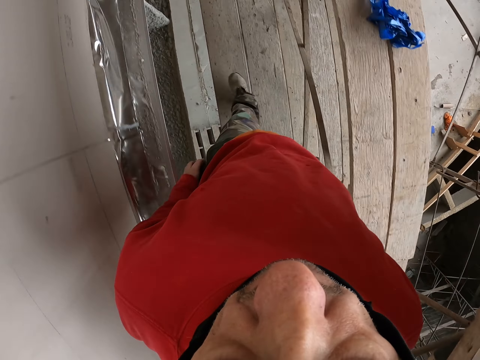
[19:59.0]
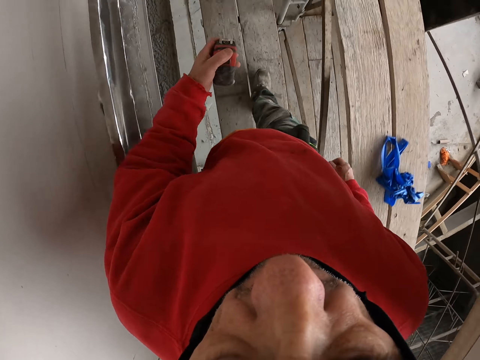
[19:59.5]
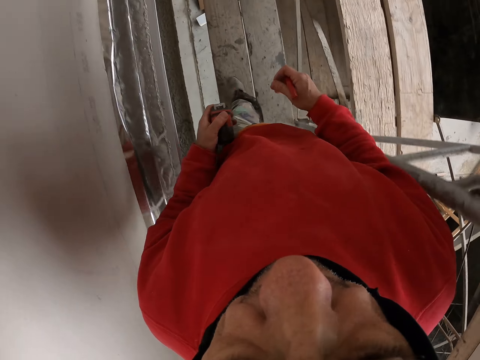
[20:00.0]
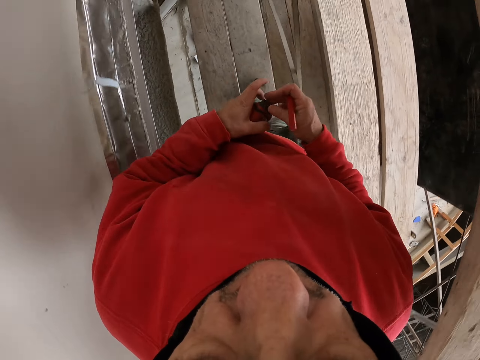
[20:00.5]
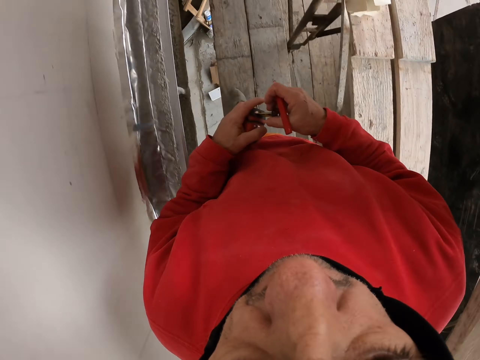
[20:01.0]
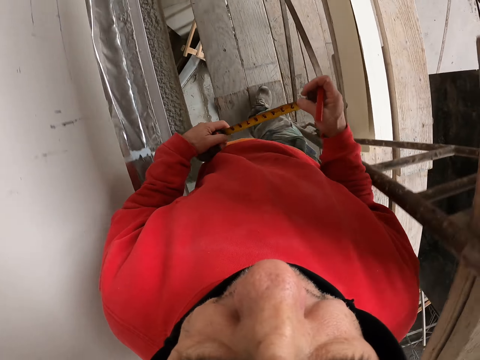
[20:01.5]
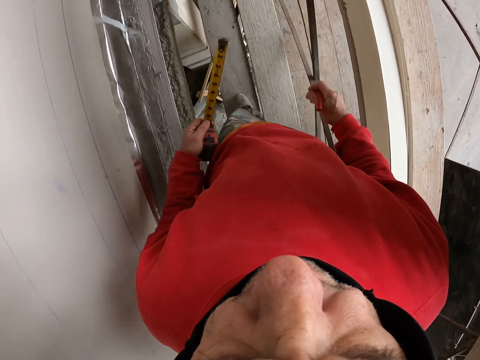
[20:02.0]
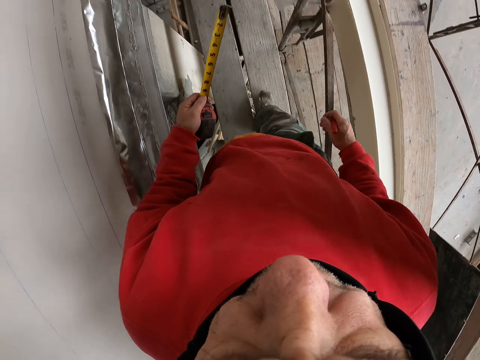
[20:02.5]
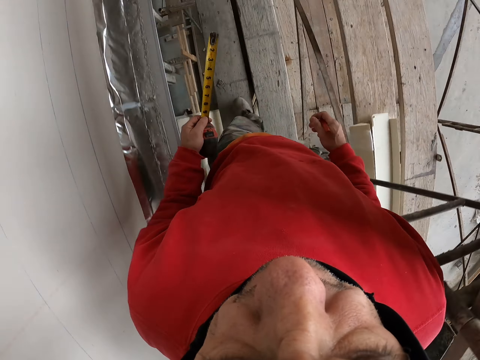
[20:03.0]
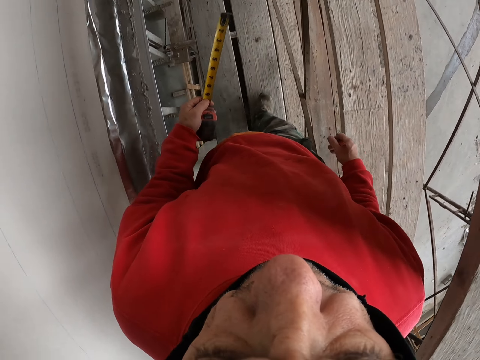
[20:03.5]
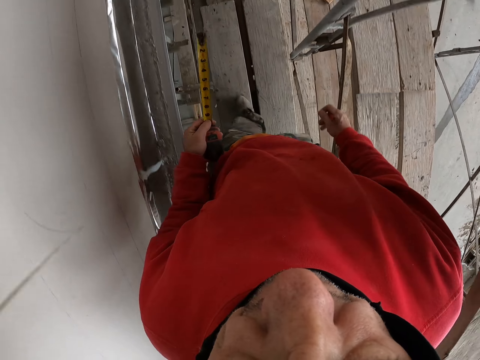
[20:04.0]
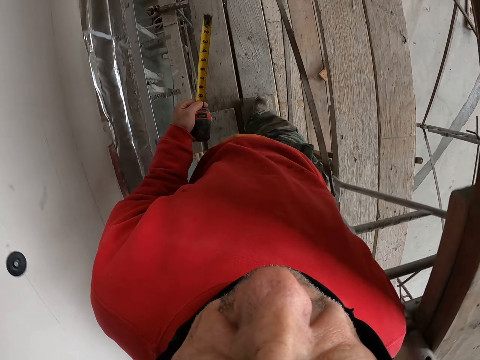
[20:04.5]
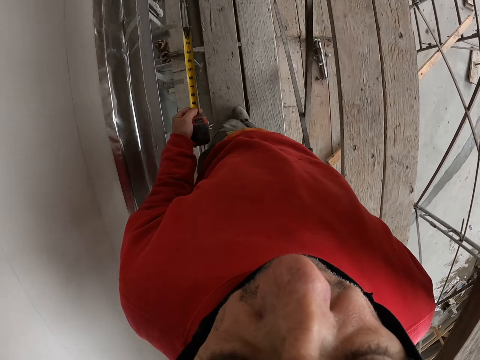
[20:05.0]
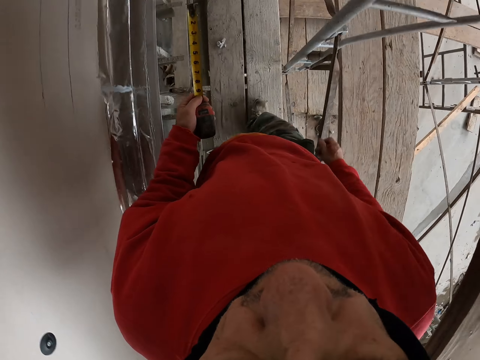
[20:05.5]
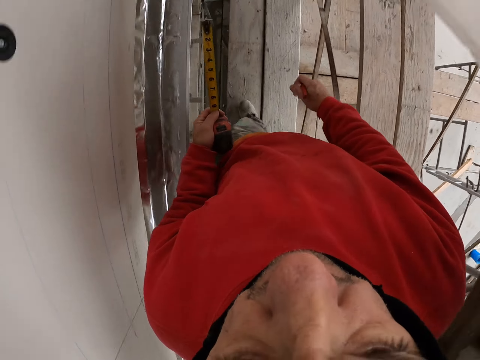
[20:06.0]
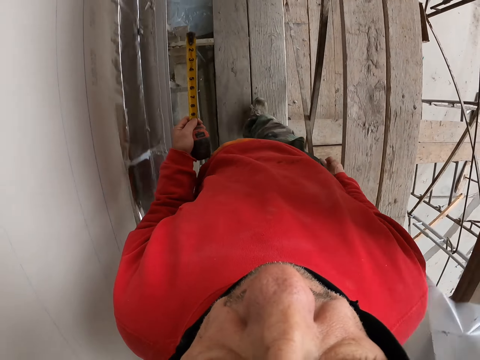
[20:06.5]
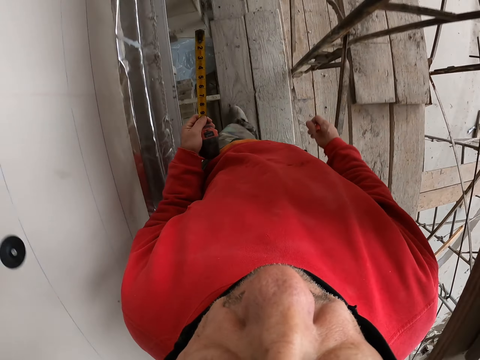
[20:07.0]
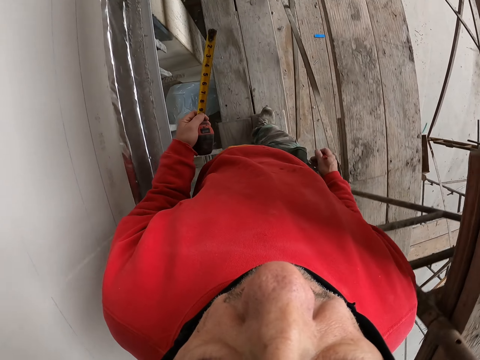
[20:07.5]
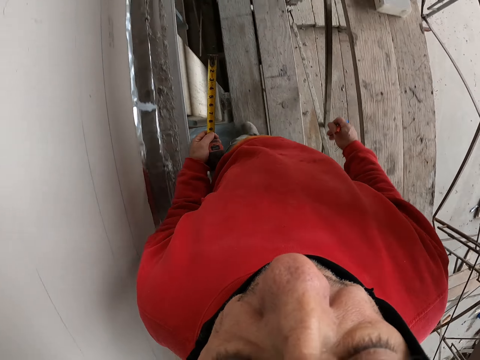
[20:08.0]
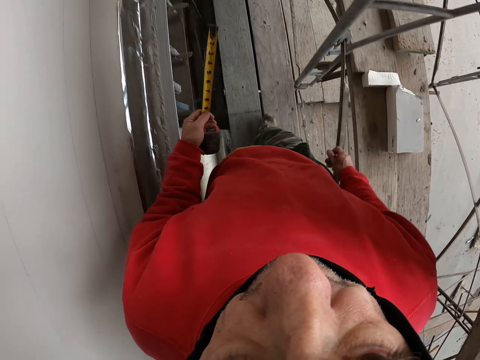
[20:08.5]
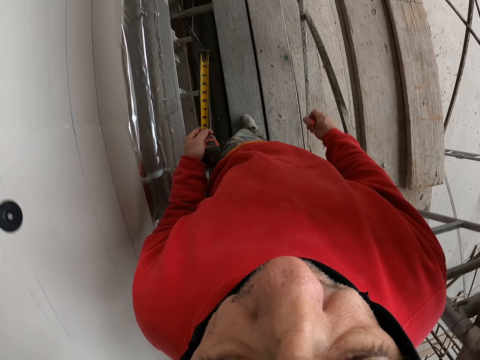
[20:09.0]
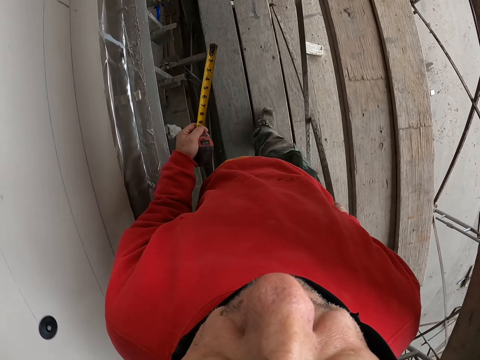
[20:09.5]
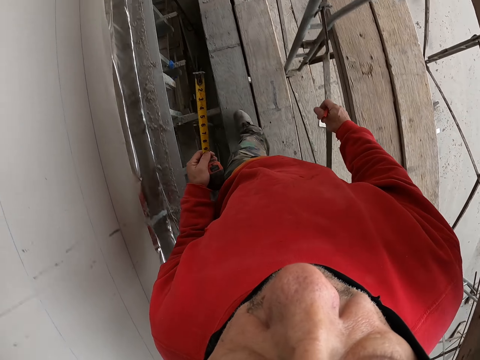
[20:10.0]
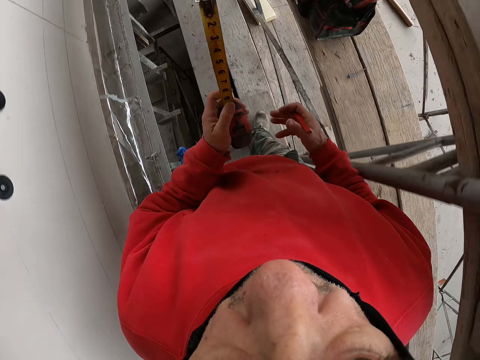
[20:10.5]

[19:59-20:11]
The camera wearer pulls the tape measure. They walk on the piece of wood.

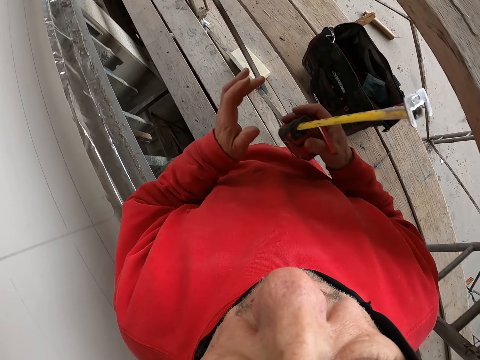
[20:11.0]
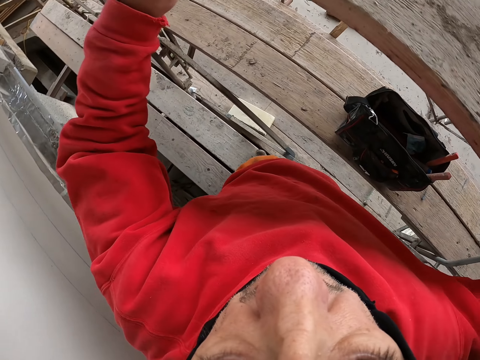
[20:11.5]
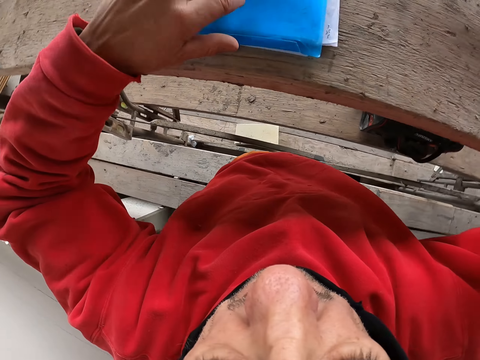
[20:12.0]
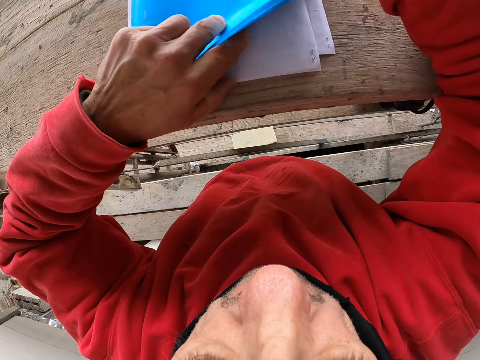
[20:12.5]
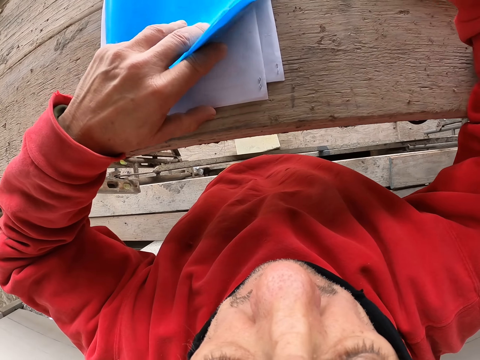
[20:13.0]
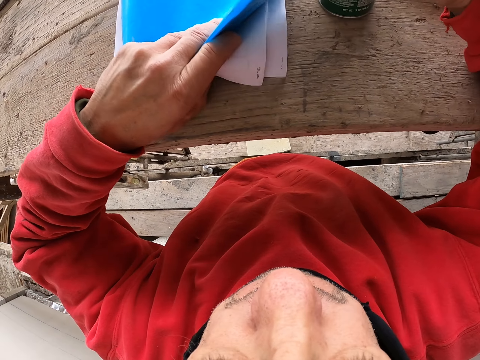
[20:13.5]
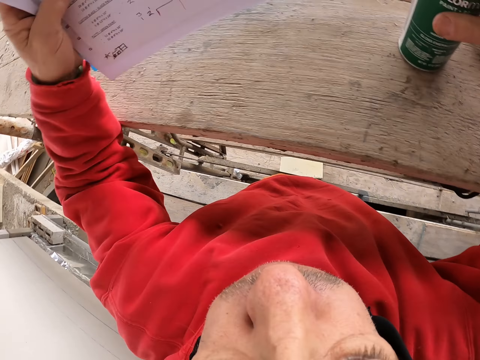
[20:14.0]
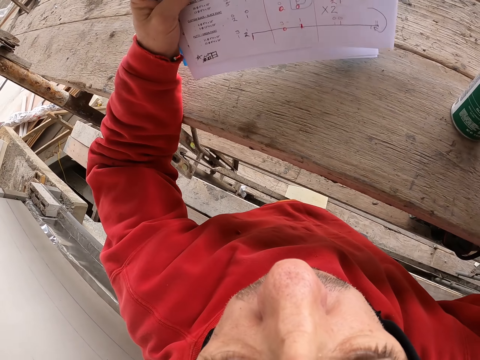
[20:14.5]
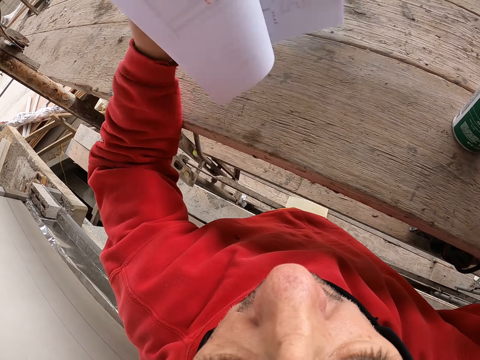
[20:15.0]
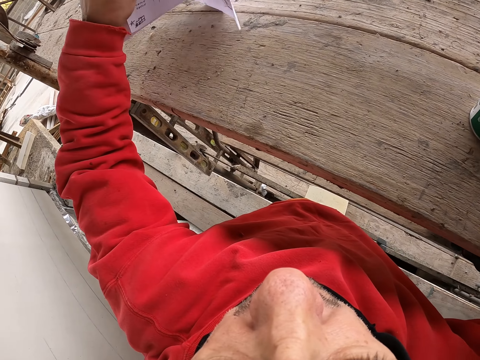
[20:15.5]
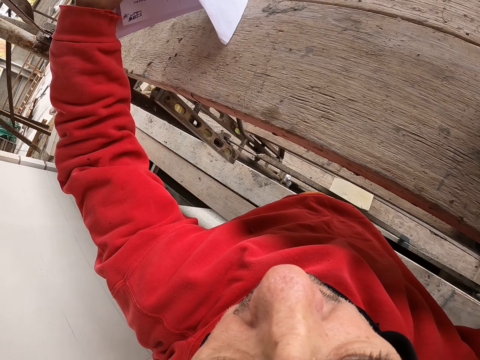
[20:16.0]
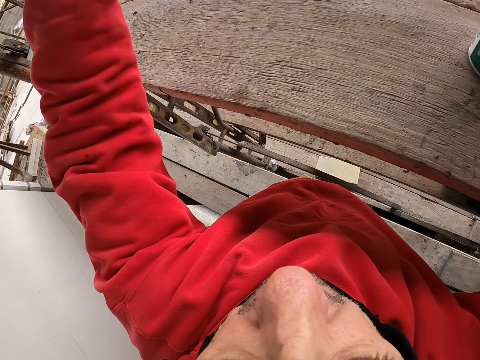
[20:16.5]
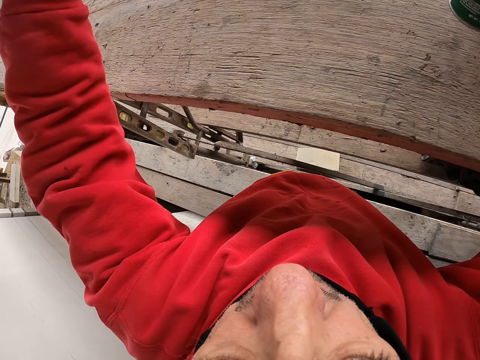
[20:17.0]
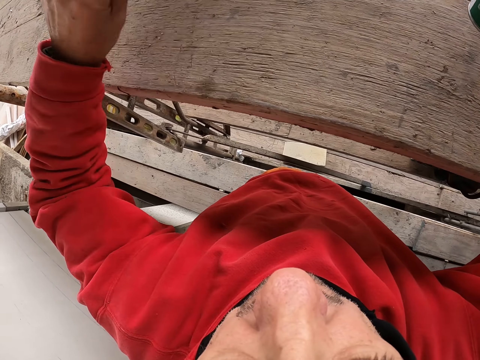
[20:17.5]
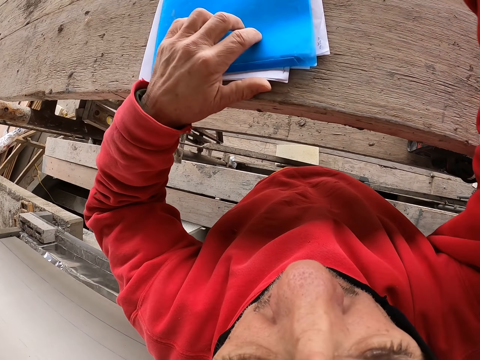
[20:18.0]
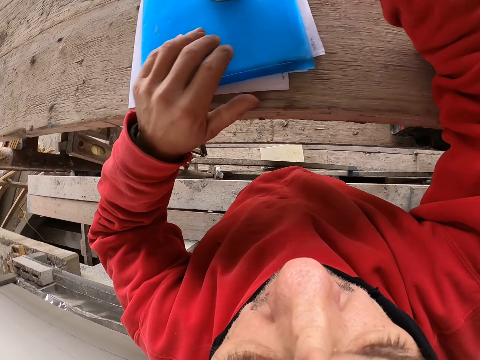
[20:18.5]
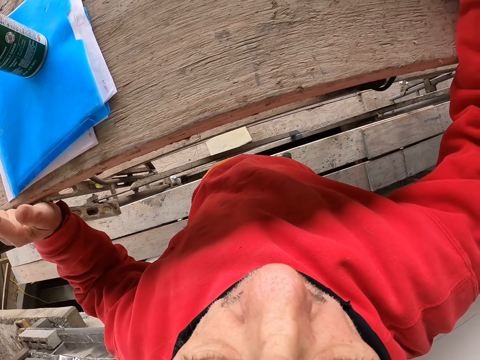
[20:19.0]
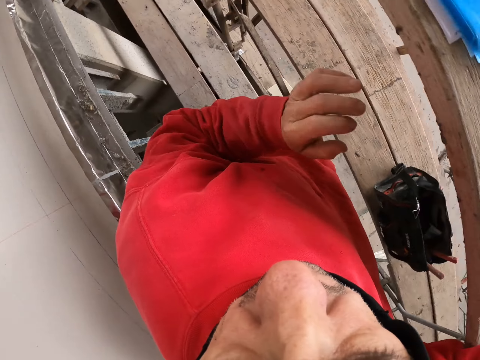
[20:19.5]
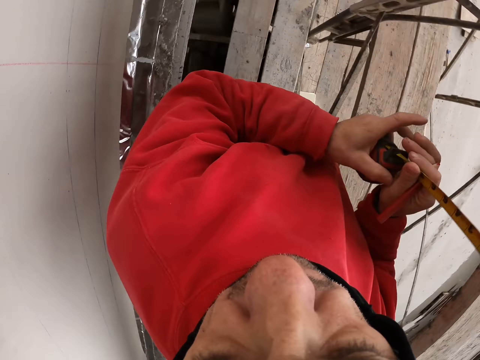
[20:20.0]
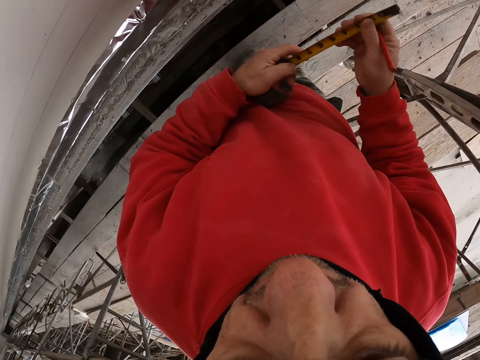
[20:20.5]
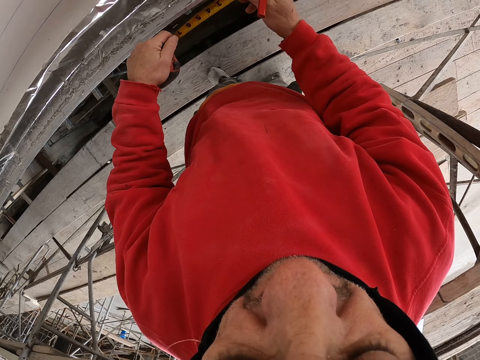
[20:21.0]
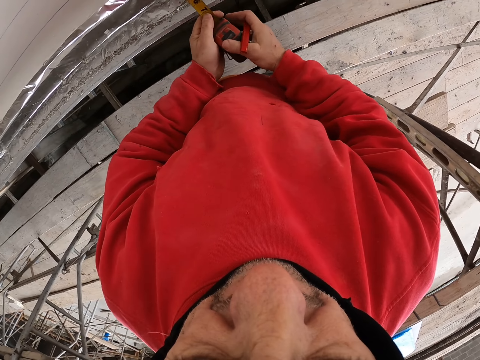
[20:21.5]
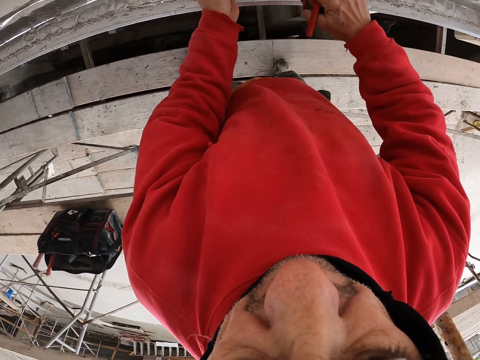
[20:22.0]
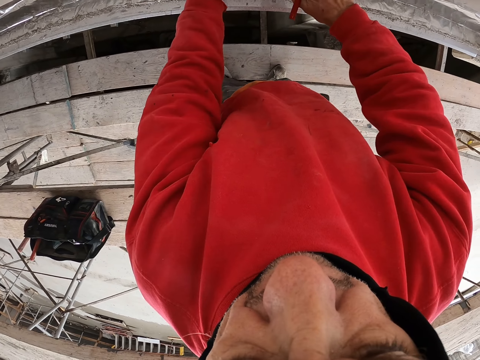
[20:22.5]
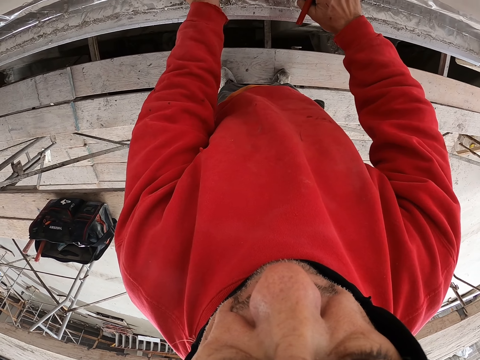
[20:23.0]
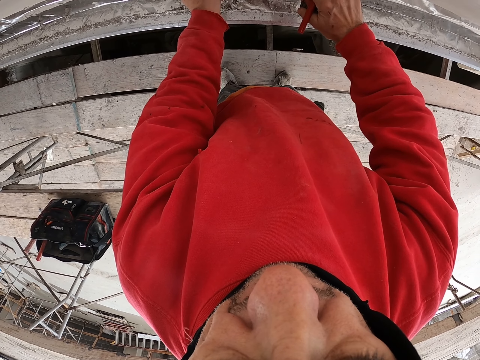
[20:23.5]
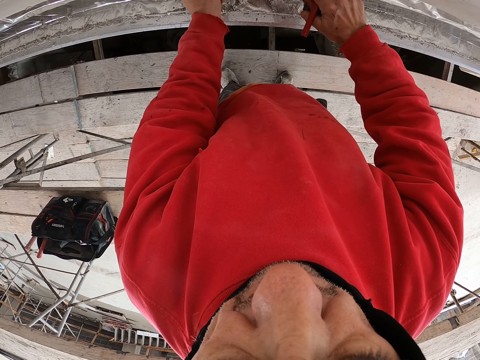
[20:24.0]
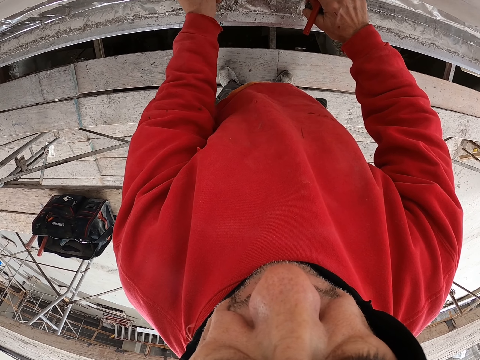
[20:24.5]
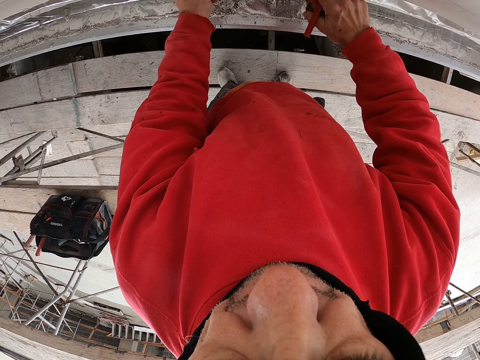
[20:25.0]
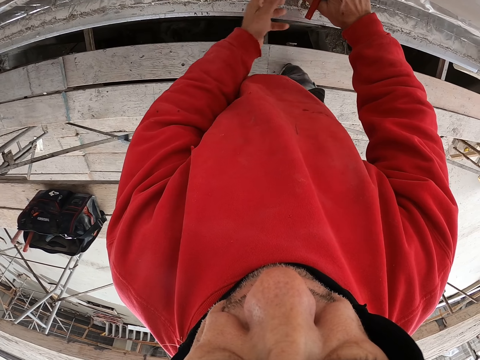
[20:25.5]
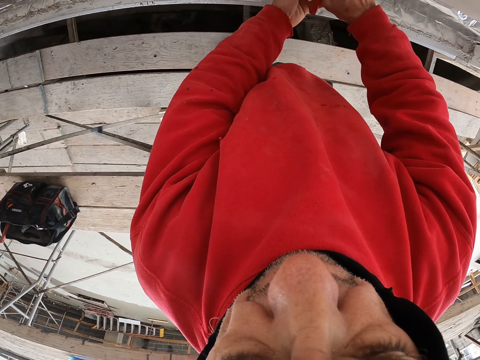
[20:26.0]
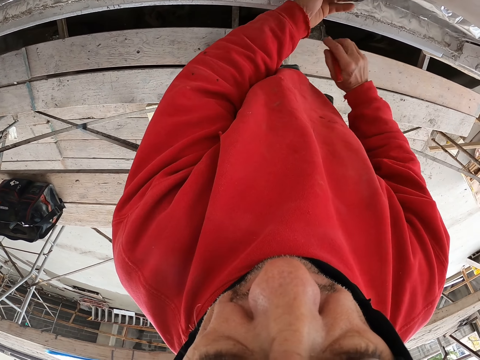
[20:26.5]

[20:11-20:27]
The camera wearer puts the tape measure in the other hand. They touch the file on the piece of wood. They take the file. They look at the piece of paper. They put down the file. They put the spray bottle on the file. They take the tape measure. They measure the wall.
